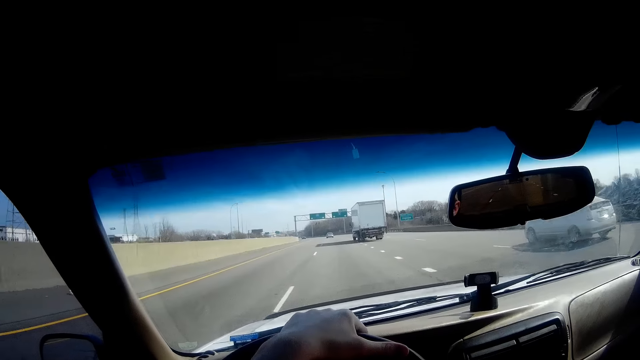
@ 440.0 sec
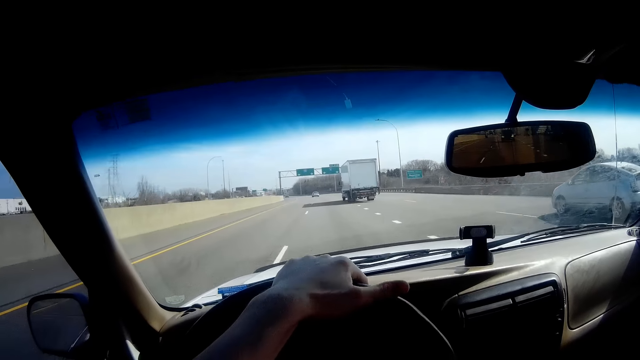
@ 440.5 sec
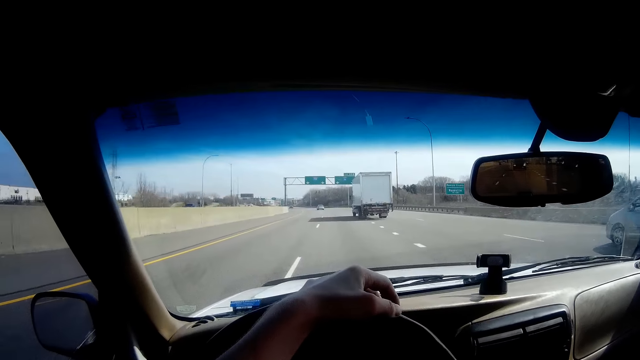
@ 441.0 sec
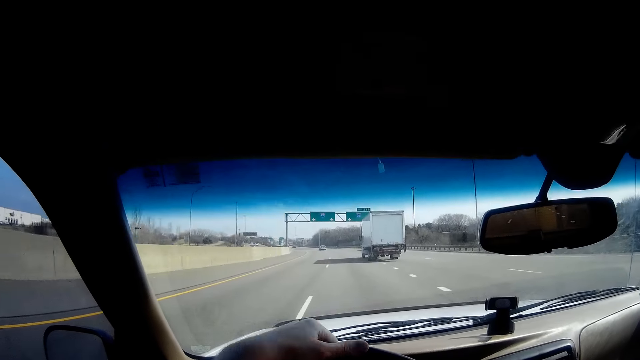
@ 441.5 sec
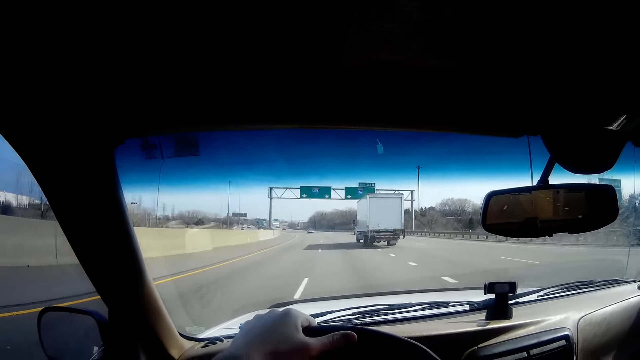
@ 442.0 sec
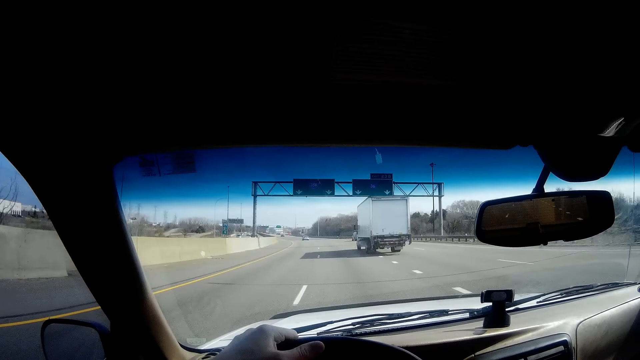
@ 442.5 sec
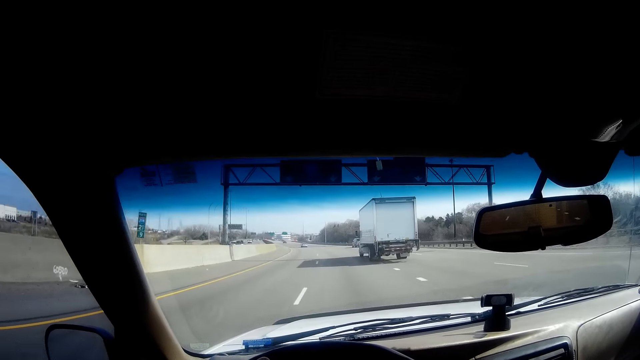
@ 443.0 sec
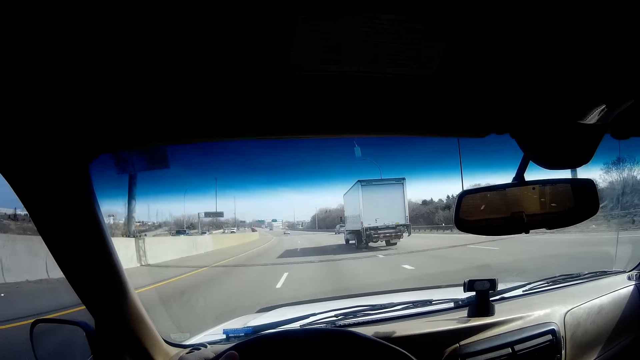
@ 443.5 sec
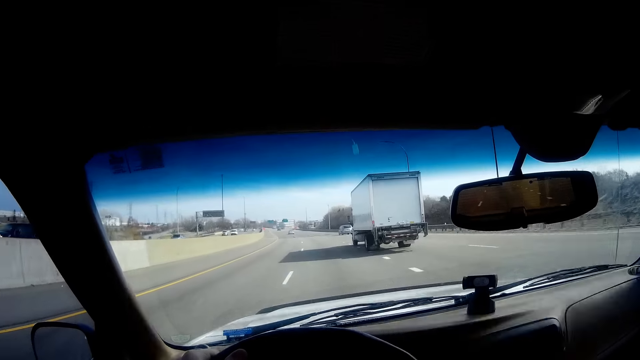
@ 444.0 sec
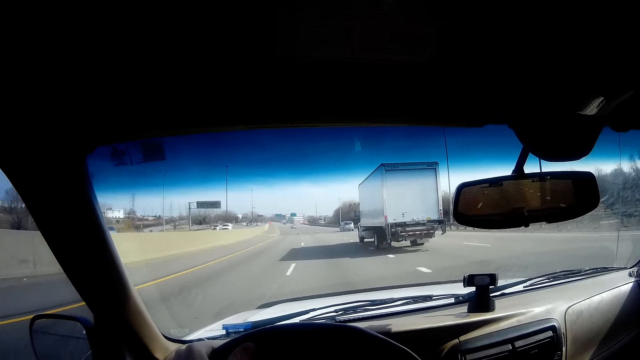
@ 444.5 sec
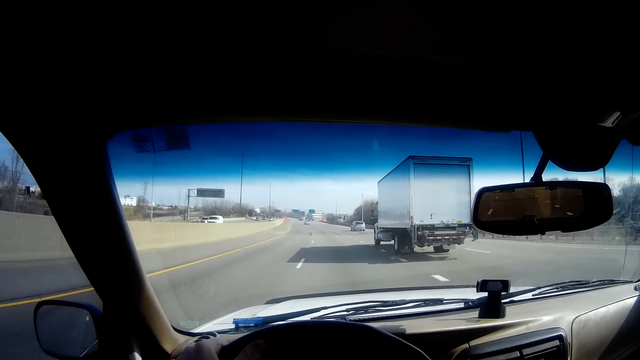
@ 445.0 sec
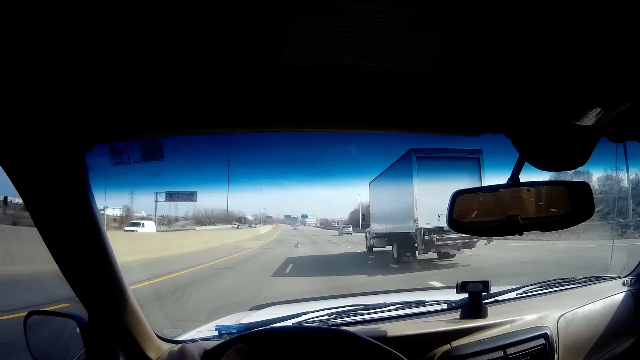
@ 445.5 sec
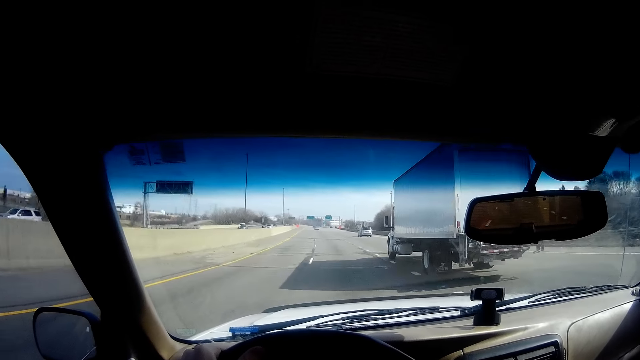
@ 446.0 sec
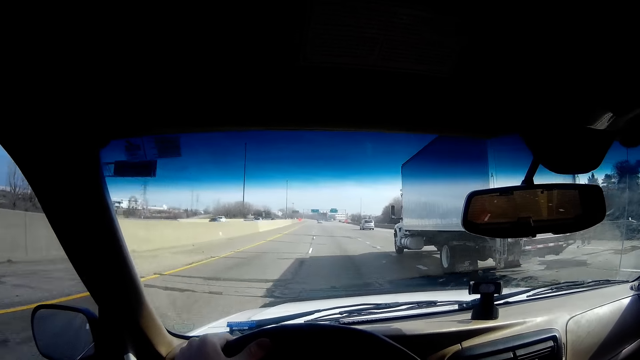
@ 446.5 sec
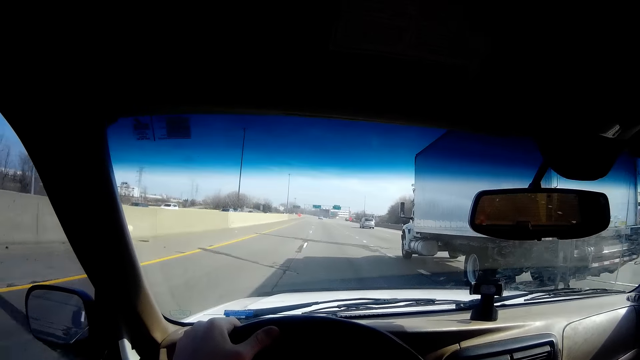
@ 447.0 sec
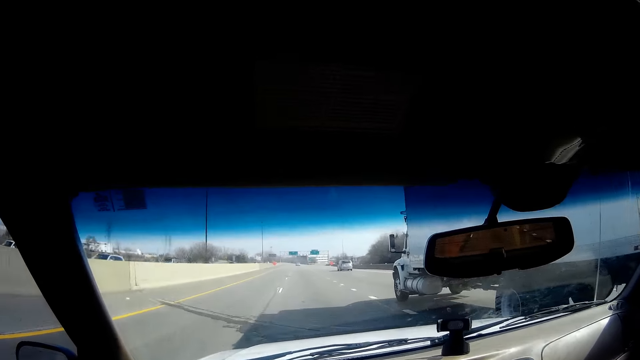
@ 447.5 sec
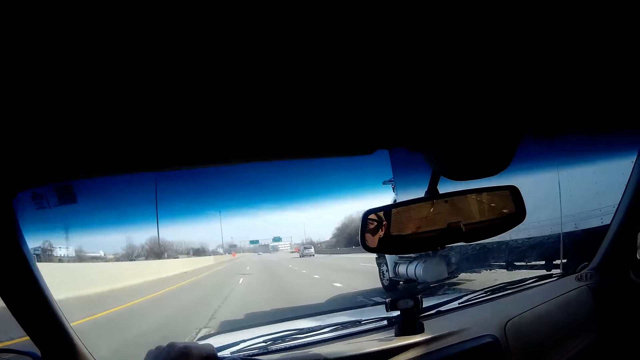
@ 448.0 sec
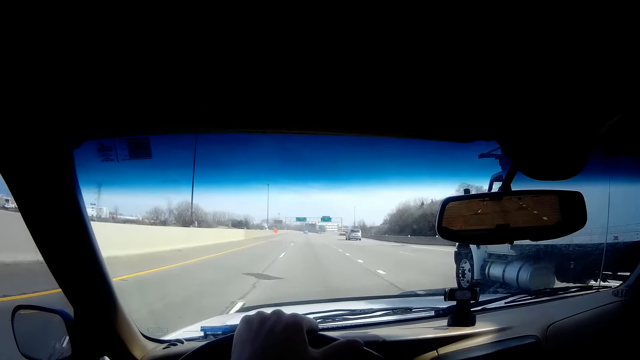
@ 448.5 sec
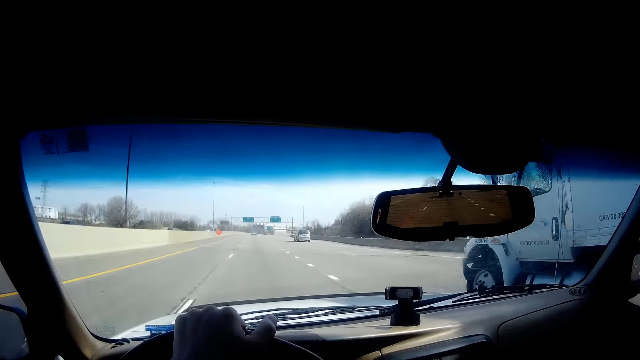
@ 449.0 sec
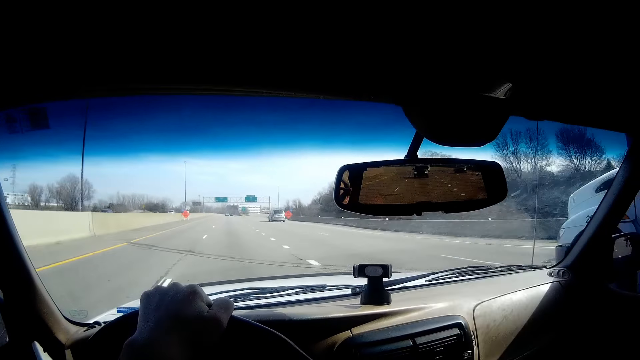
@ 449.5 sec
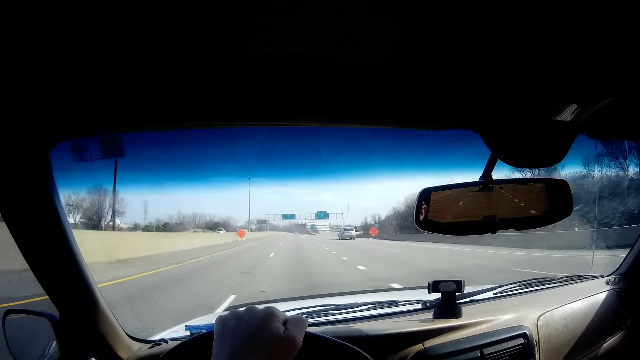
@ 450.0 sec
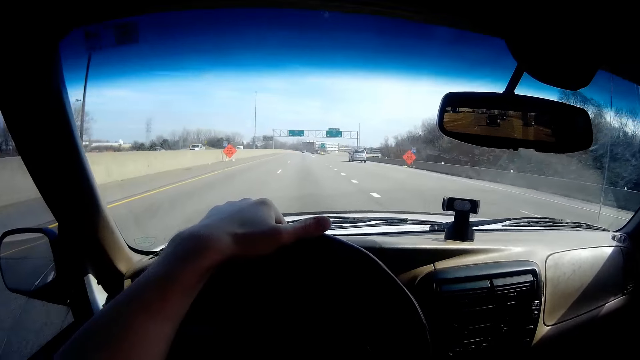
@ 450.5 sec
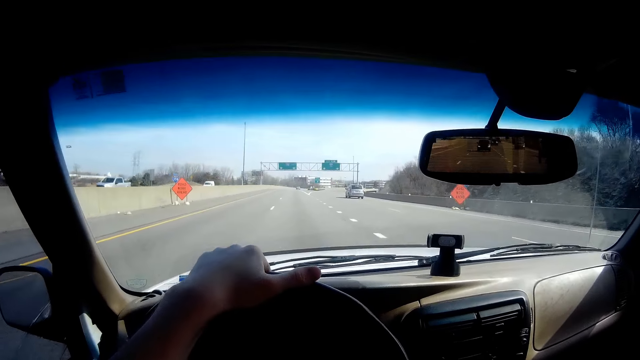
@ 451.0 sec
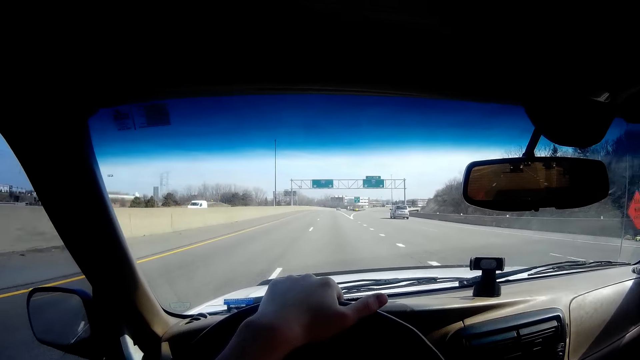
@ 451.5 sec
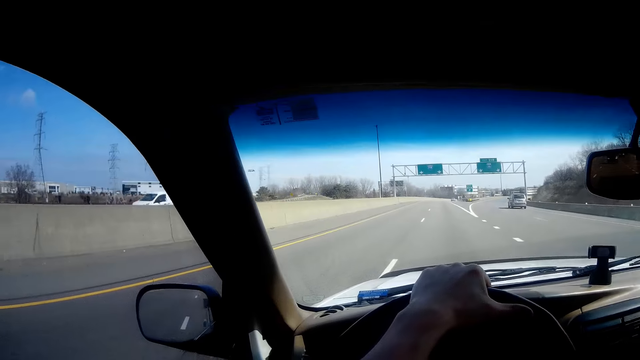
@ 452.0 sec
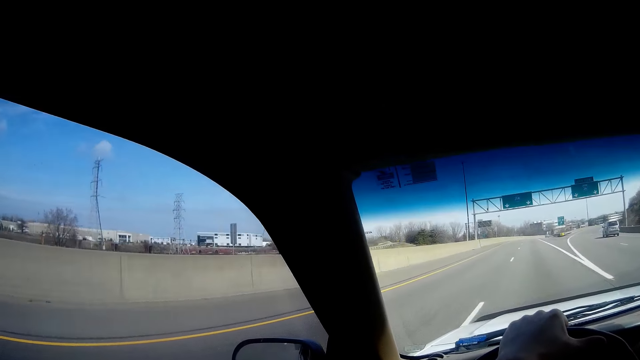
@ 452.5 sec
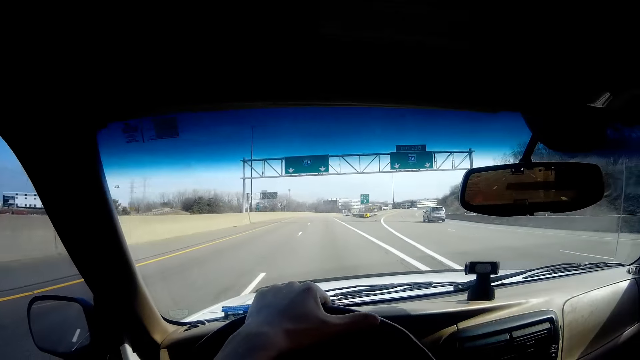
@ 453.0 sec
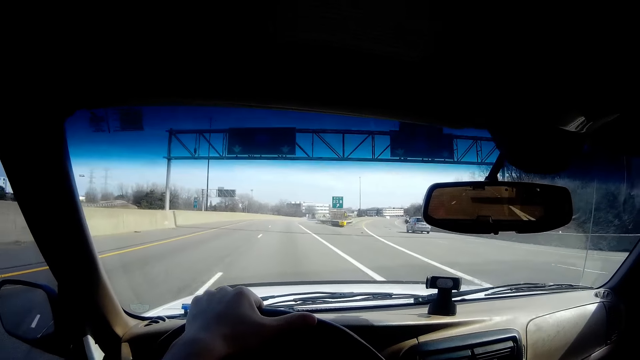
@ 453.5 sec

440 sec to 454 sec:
The camera wearer drives past a lorry.

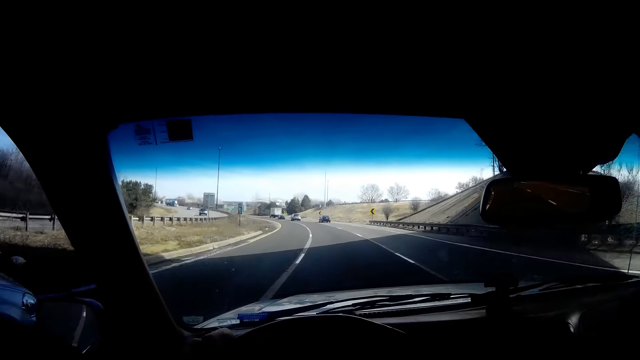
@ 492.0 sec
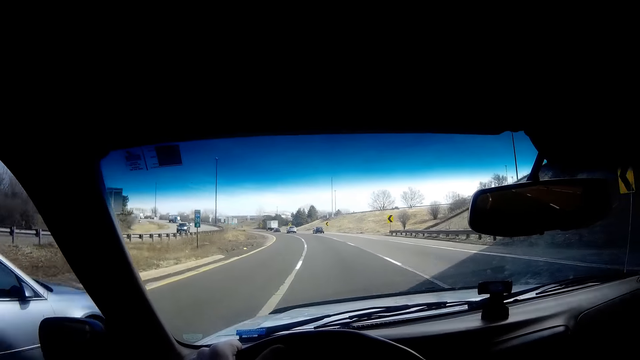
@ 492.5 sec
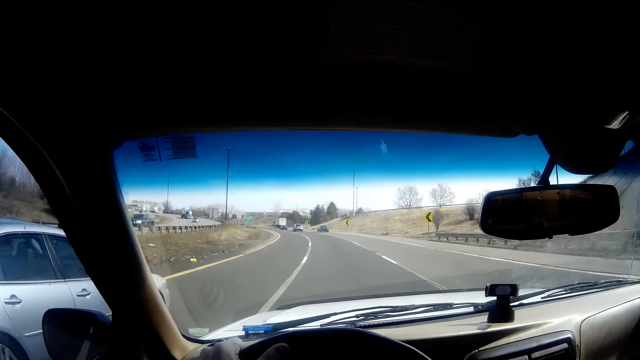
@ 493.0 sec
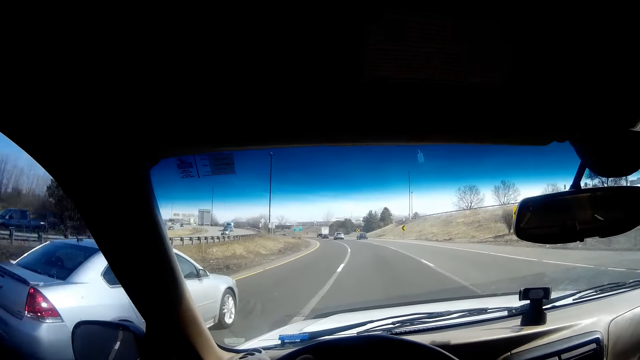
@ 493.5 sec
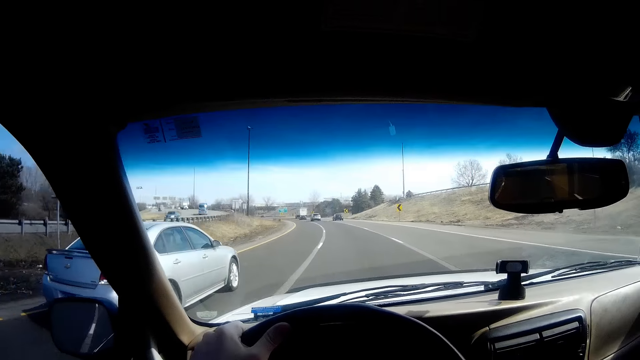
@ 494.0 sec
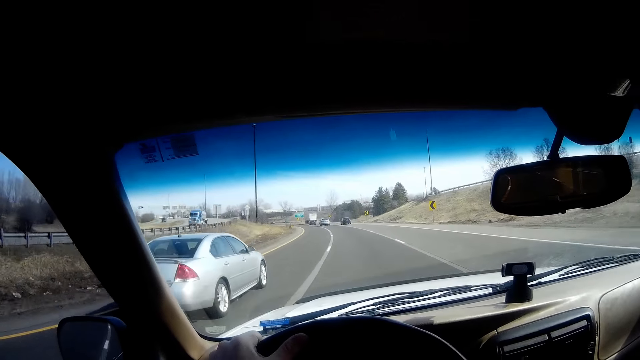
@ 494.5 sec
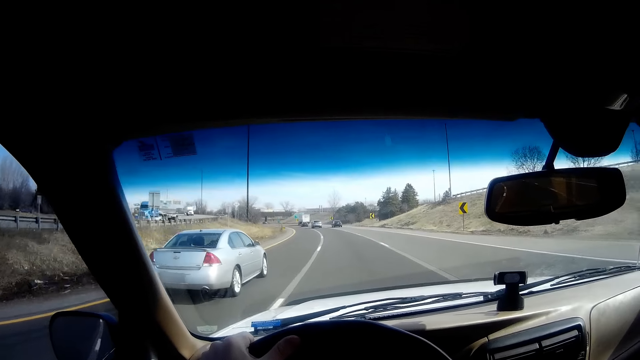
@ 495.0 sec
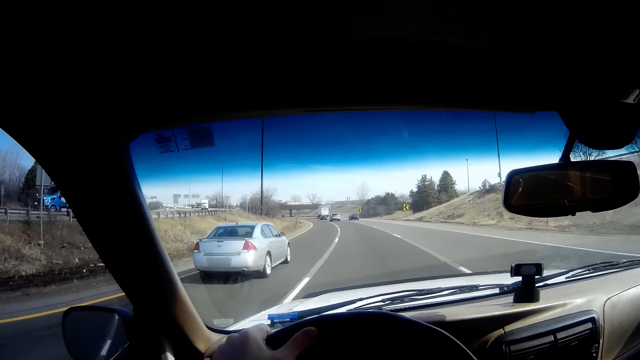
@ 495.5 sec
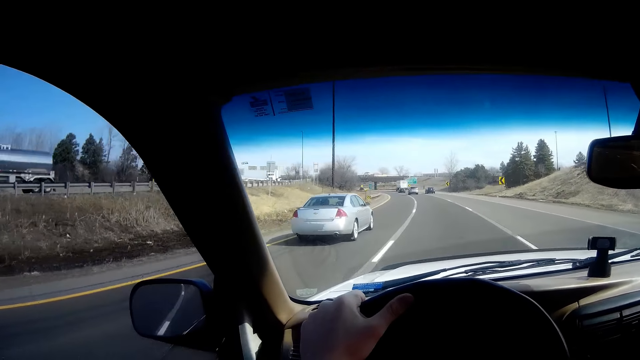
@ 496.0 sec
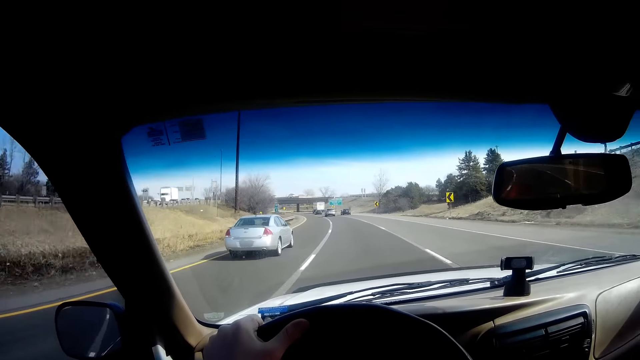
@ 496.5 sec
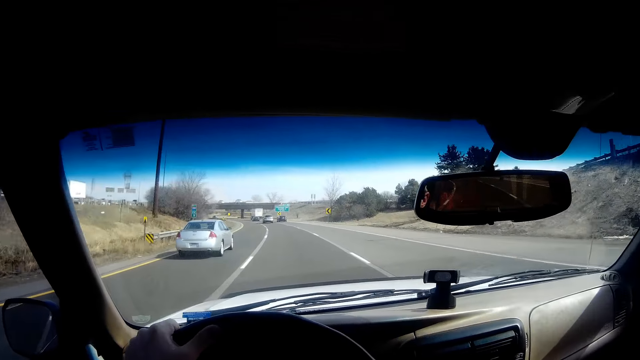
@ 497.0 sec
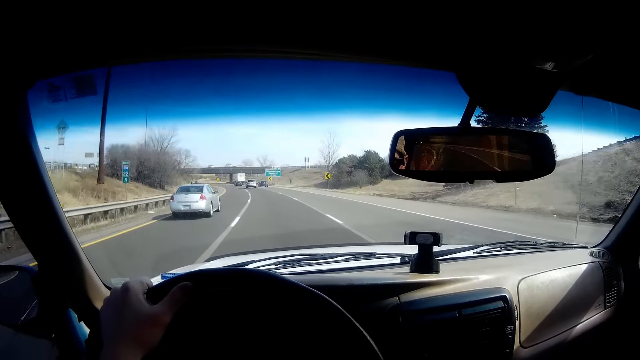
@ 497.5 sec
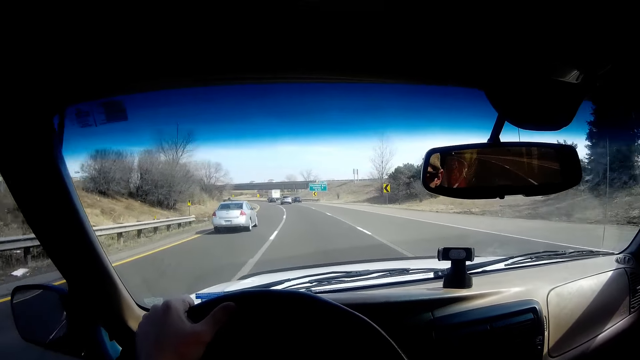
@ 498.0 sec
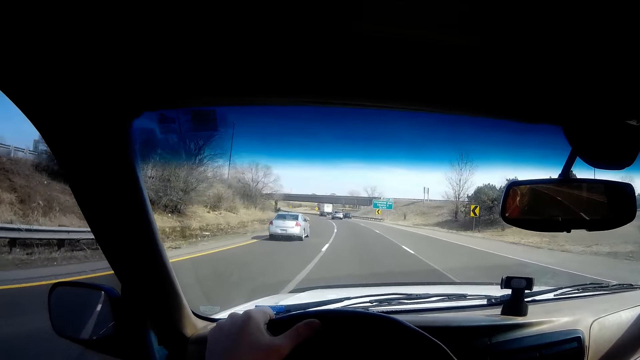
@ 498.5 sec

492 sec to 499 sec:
A car drives past the camera wearer.
